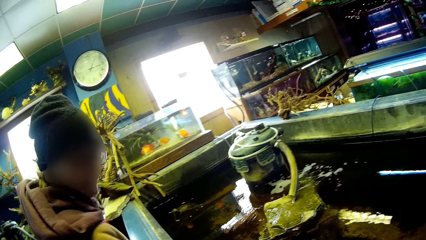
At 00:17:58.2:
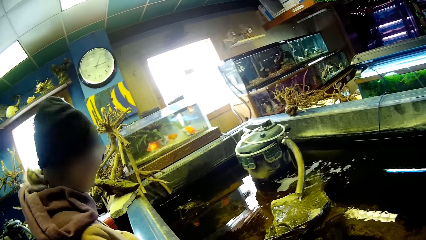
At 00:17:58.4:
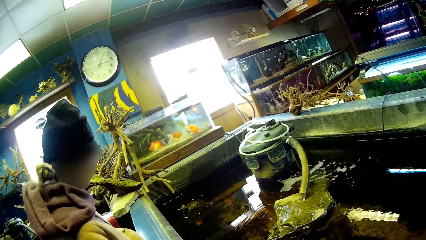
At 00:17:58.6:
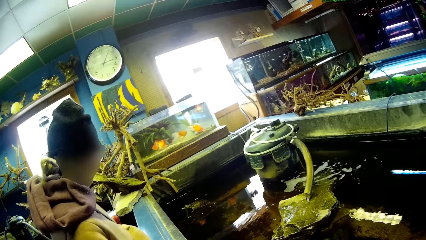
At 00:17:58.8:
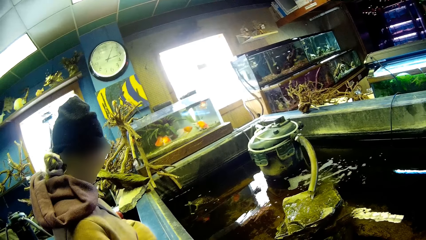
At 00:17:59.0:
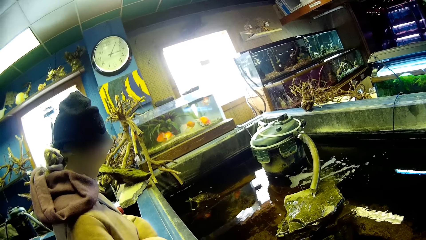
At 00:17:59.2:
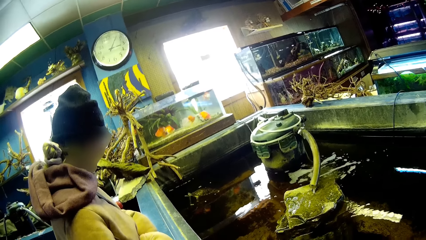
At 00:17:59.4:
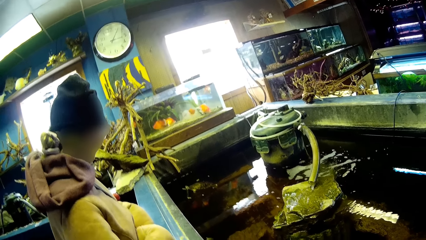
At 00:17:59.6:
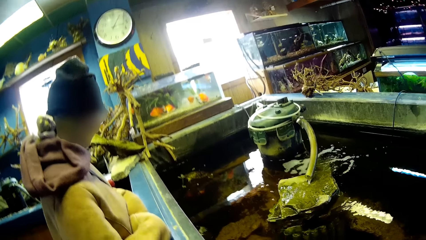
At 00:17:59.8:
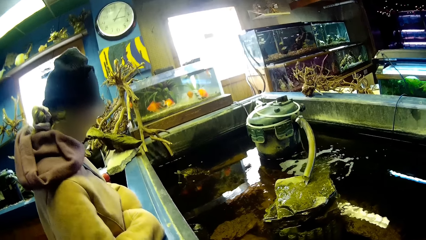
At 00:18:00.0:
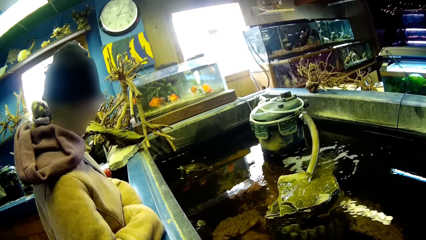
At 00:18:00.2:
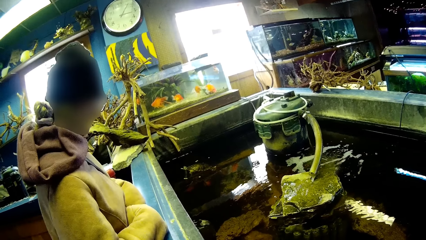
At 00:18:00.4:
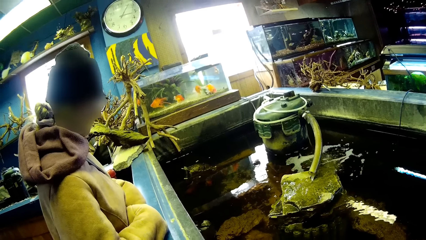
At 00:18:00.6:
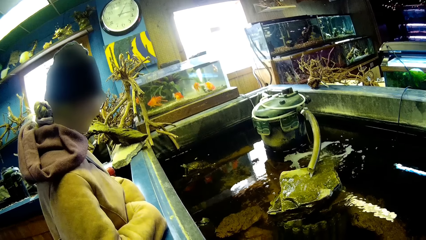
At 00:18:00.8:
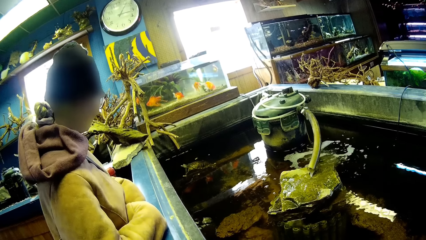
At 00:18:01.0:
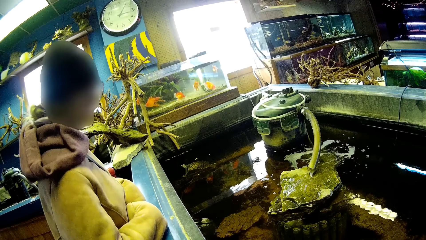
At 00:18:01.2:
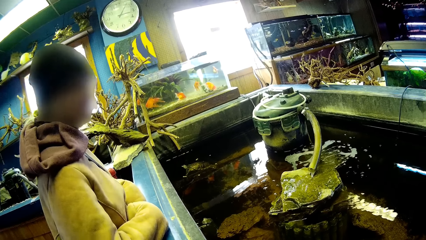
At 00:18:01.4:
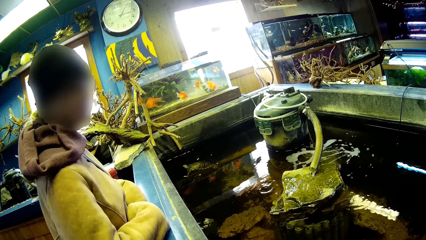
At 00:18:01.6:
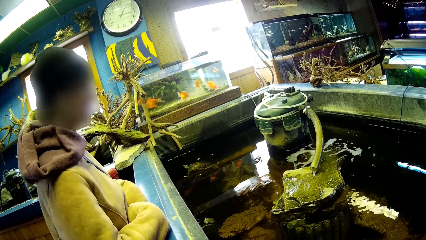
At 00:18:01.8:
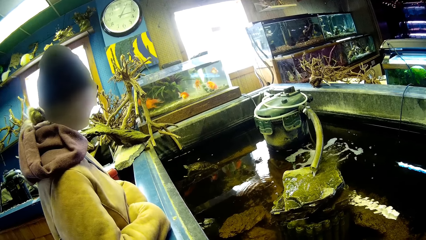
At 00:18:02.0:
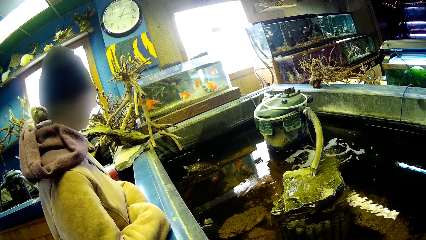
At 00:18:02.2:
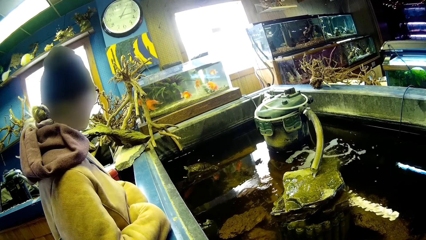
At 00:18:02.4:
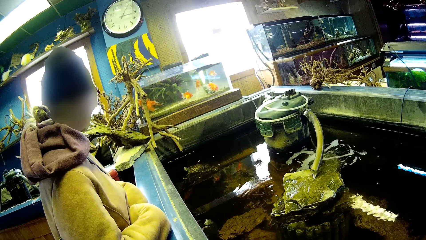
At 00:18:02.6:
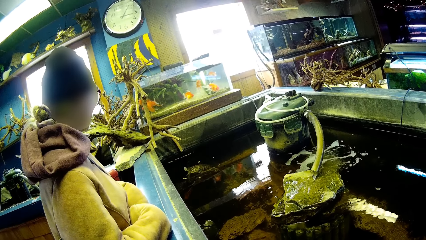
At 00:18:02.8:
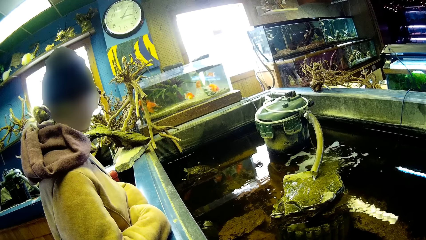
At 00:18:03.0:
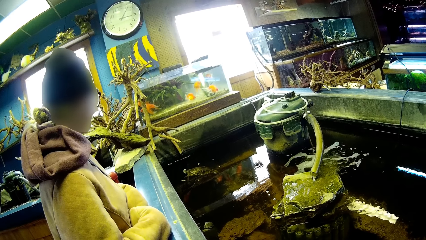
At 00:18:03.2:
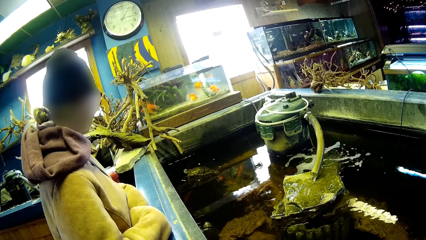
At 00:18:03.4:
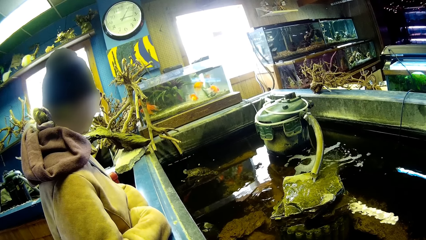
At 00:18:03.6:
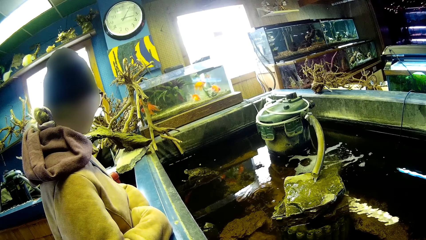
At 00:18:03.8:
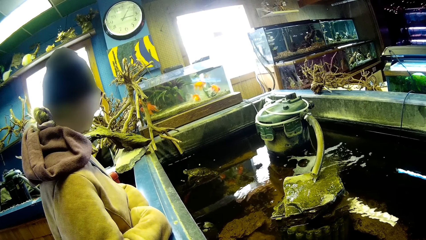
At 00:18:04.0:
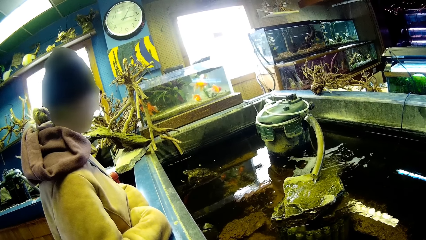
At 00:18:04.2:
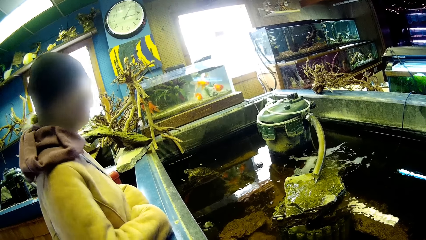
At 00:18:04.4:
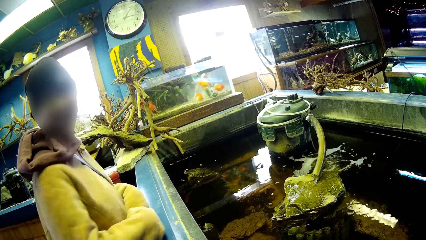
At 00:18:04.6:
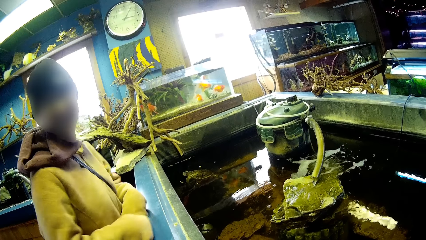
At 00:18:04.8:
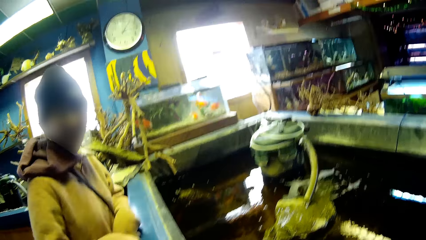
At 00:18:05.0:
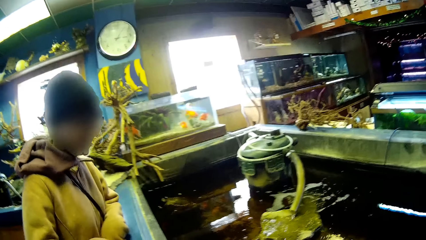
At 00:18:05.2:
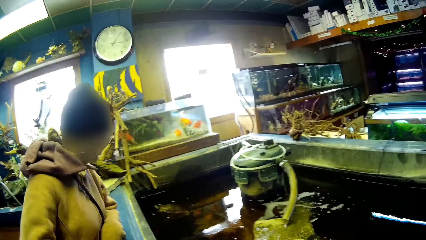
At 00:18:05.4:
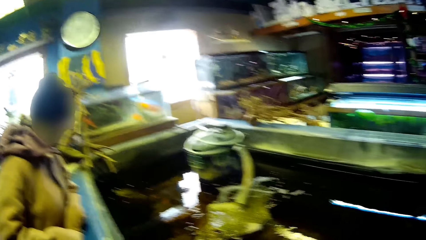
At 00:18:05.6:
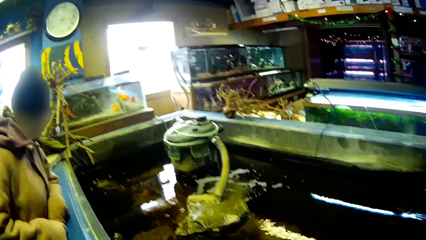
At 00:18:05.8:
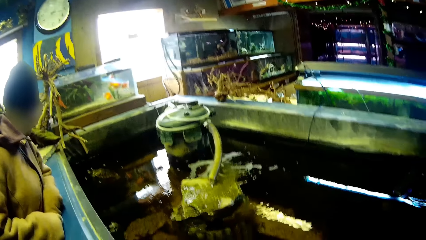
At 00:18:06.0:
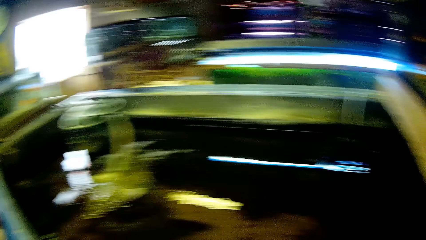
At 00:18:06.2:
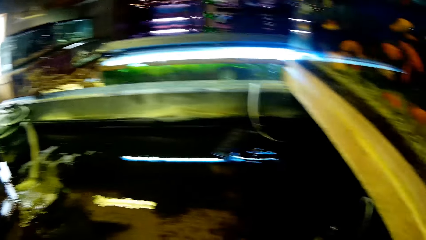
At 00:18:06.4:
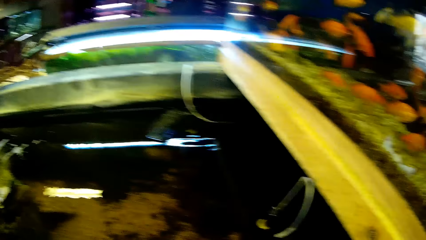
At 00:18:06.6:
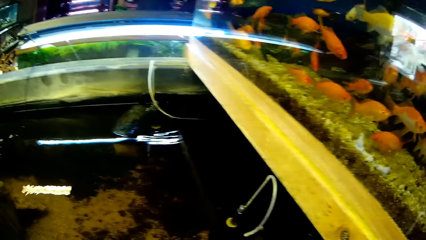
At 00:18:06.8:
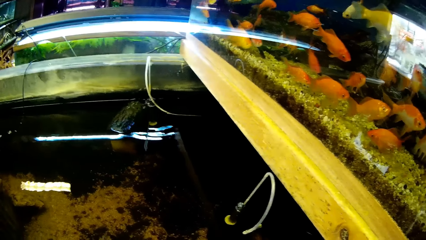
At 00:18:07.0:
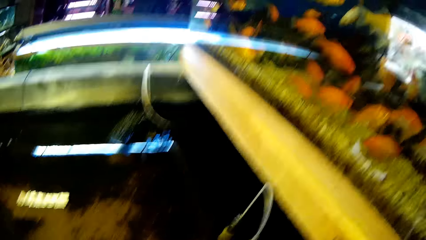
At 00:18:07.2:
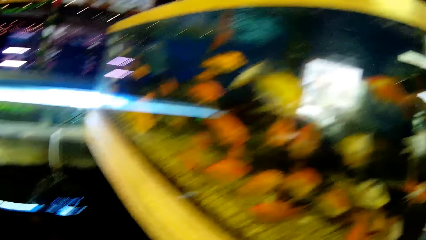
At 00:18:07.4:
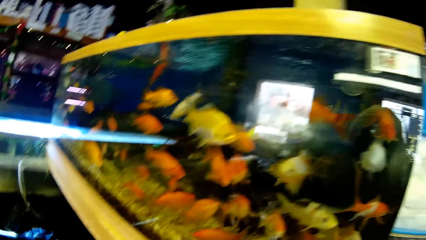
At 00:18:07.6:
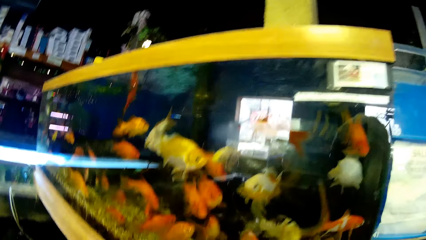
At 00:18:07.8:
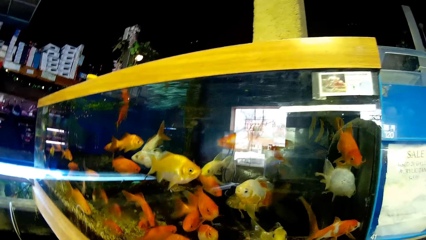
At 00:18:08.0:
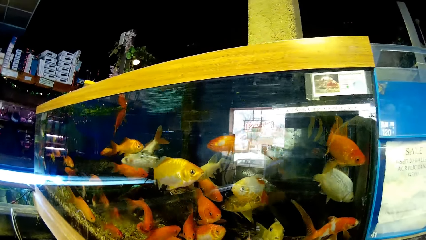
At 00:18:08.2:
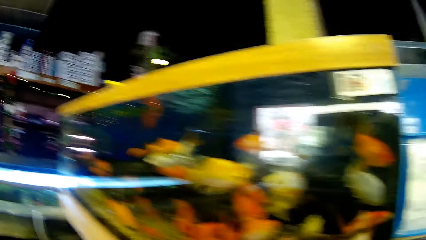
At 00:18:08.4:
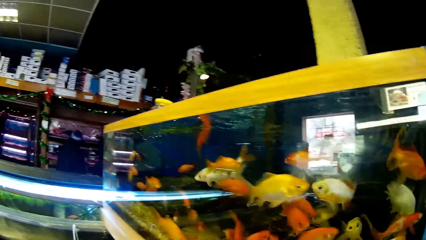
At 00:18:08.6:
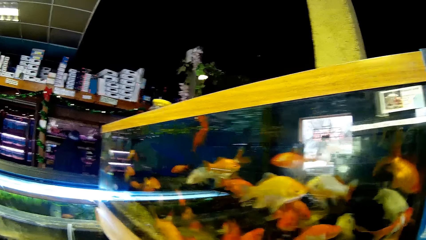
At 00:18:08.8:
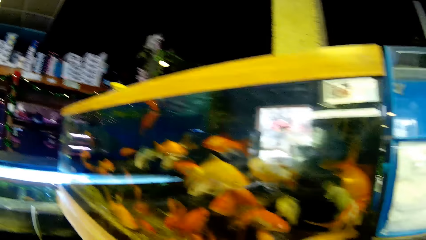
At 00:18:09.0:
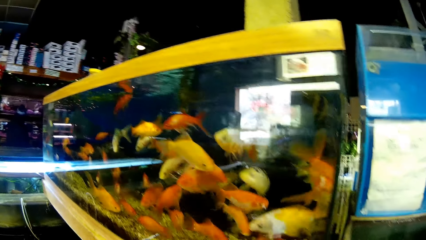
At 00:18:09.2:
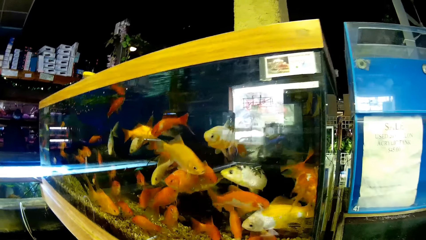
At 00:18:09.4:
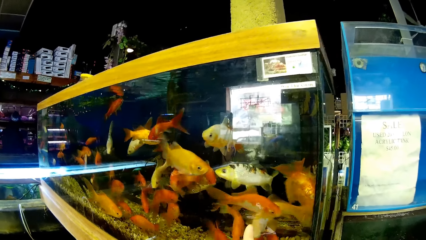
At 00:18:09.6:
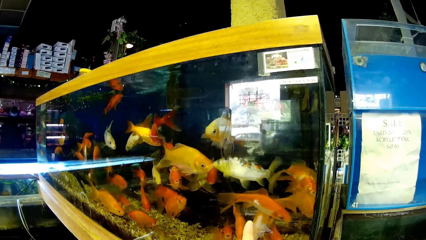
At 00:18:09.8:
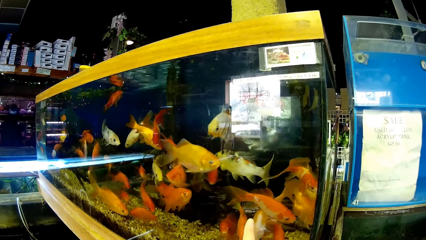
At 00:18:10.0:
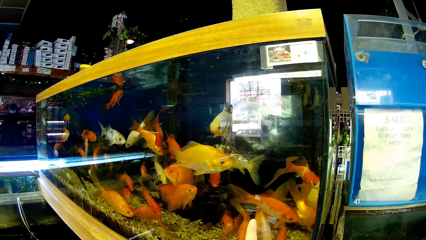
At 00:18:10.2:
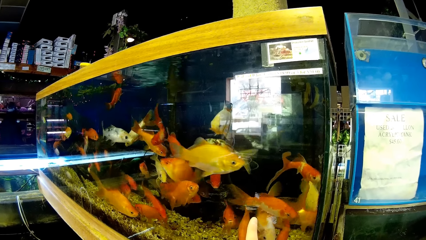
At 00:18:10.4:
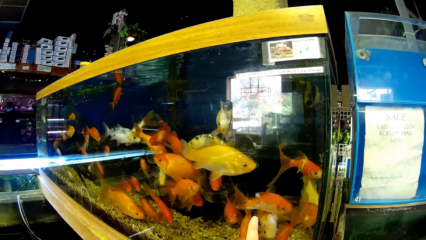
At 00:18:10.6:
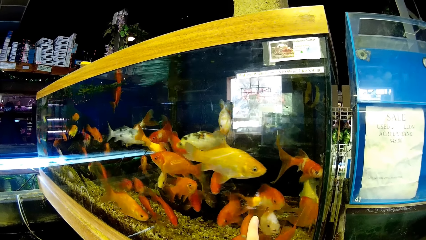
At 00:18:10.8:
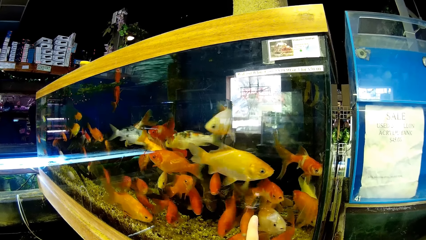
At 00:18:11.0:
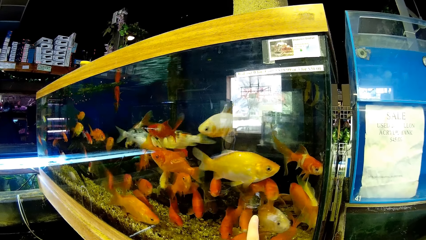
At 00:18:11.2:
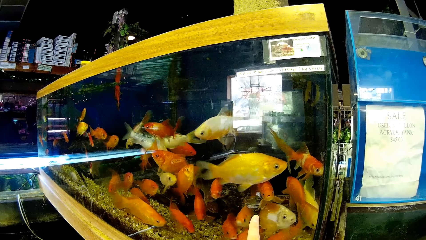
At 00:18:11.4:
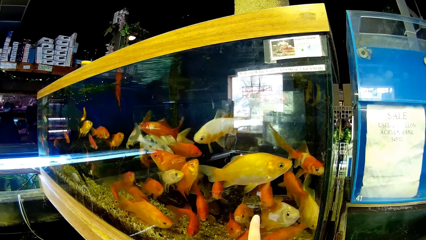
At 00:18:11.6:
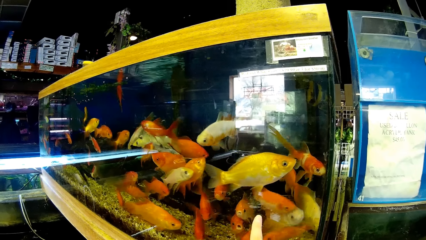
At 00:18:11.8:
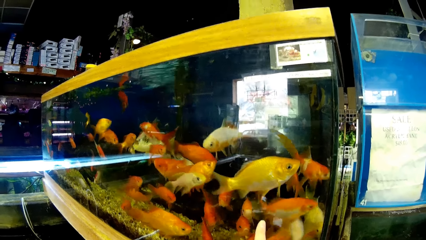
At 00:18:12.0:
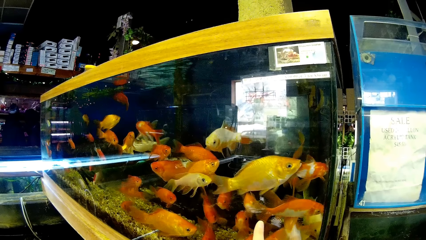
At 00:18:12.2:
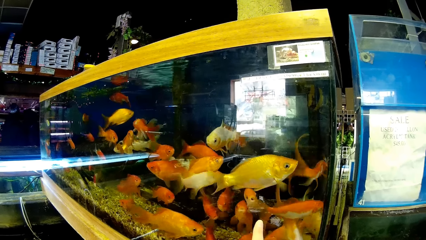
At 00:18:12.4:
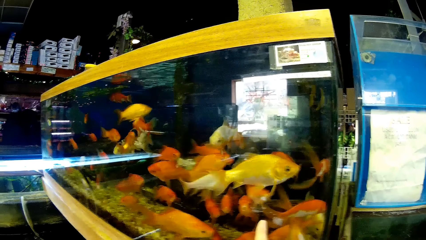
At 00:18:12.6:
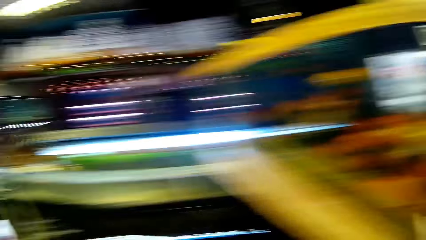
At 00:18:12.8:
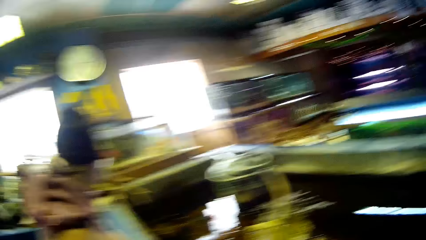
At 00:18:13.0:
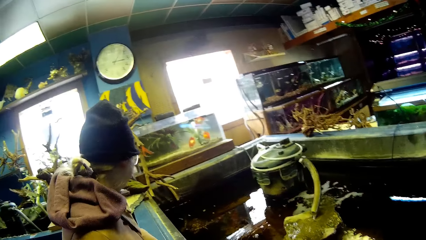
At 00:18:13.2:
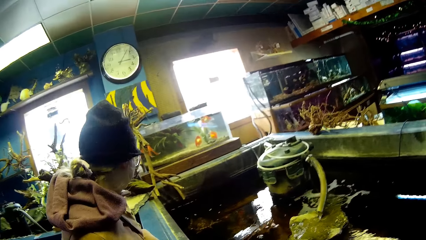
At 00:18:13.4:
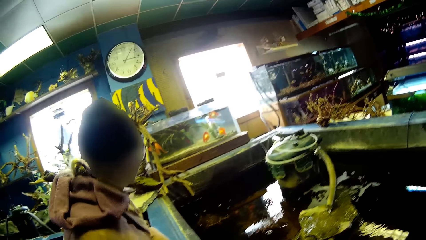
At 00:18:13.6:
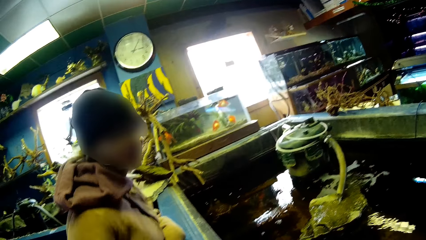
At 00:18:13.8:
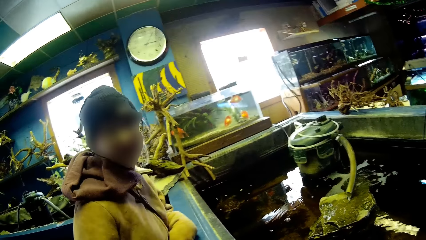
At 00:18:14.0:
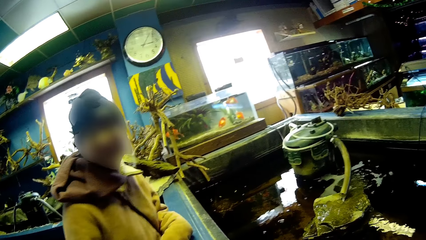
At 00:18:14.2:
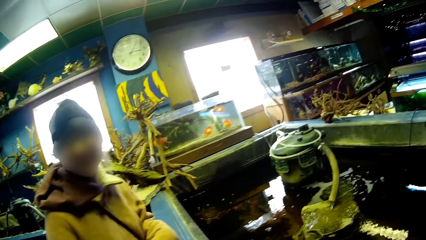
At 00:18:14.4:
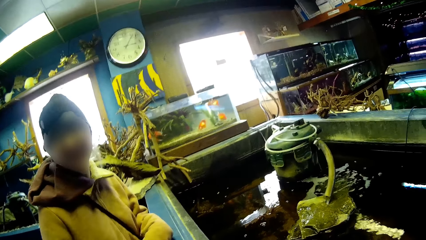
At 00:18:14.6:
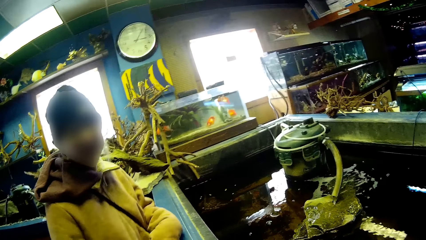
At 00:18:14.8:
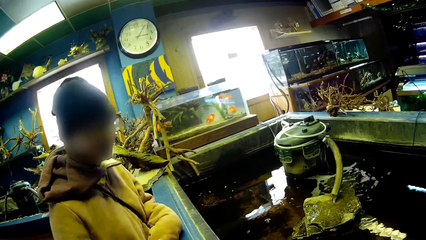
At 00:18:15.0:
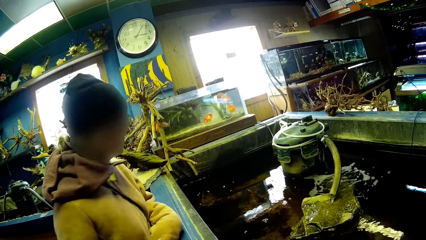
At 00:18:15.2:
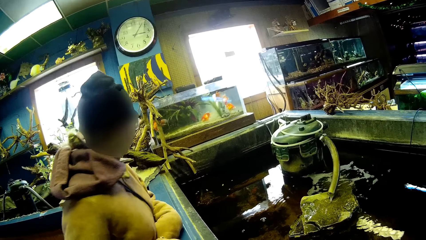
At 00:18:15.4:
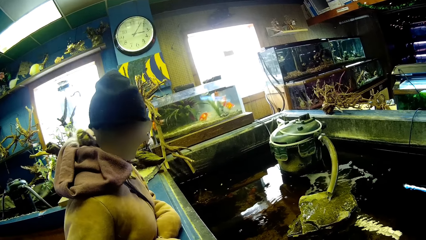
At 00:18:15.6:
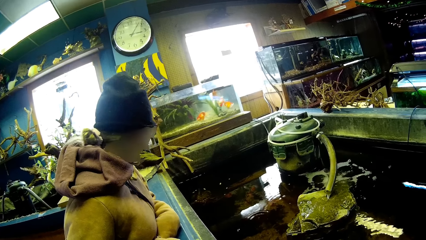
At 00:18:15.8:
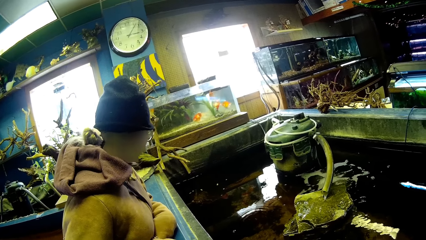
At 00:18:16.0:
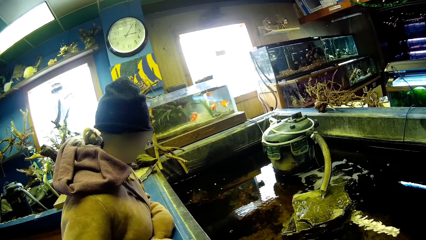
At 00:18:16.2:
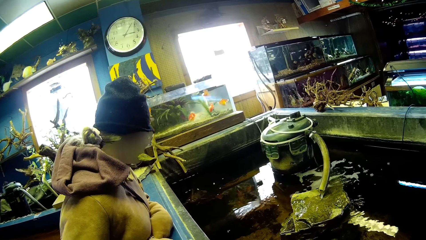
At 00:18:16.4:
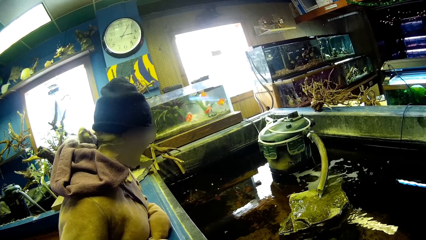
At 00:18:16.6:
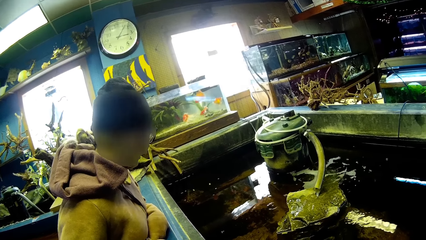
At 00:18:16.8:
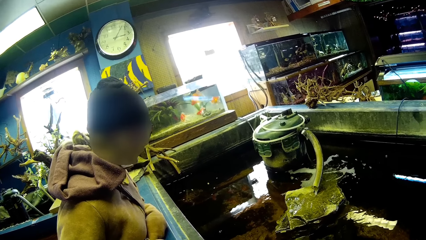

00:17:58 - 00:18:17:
The camera wearer looks at the water. They look at fish in a glass transparent fish tank. They look at the aquarium.
